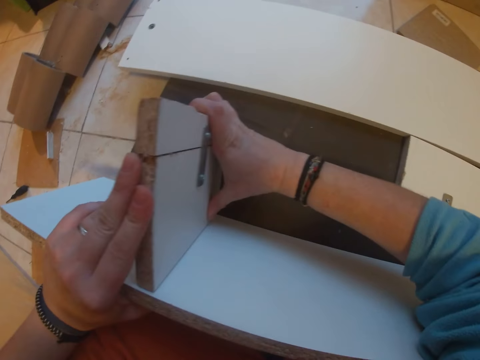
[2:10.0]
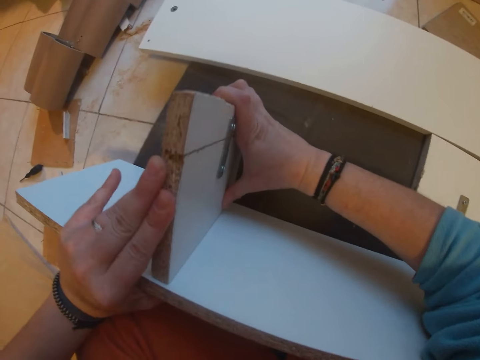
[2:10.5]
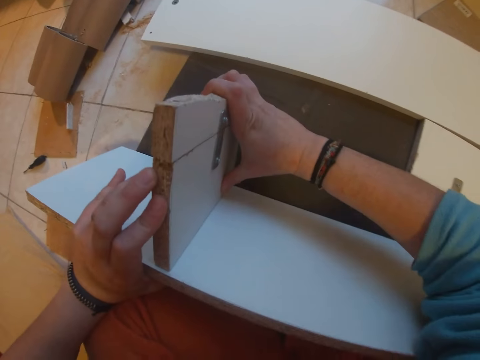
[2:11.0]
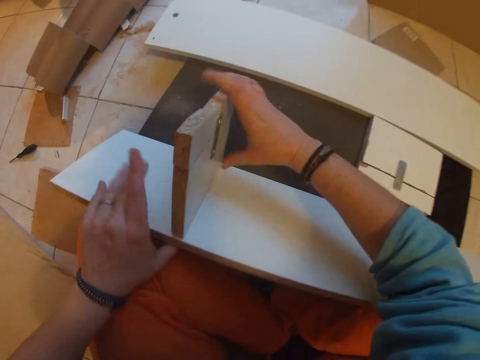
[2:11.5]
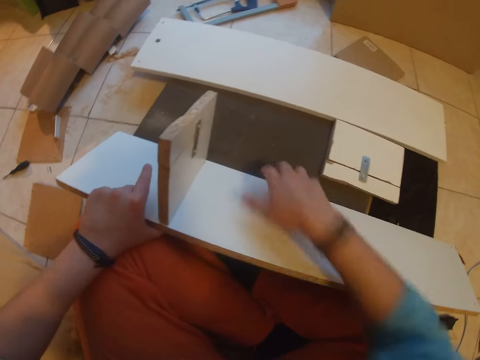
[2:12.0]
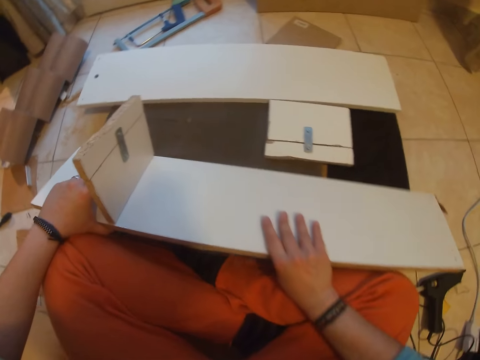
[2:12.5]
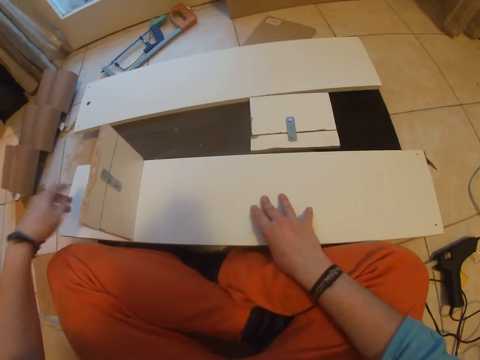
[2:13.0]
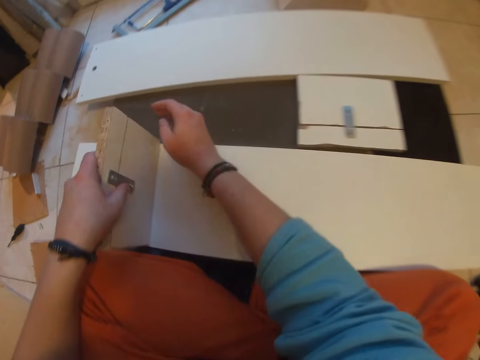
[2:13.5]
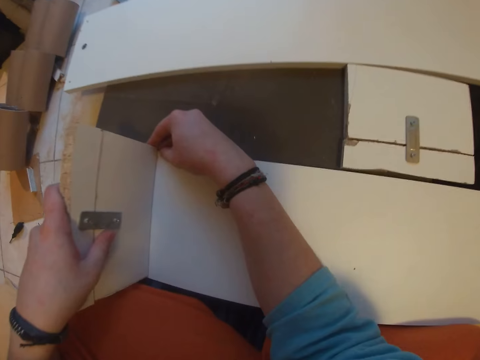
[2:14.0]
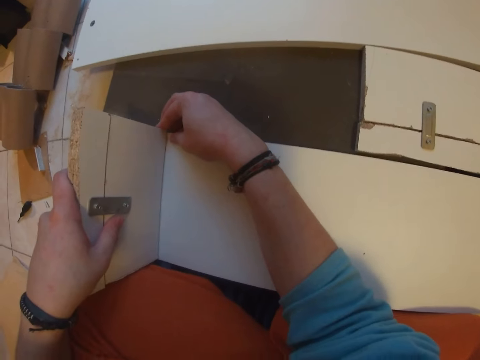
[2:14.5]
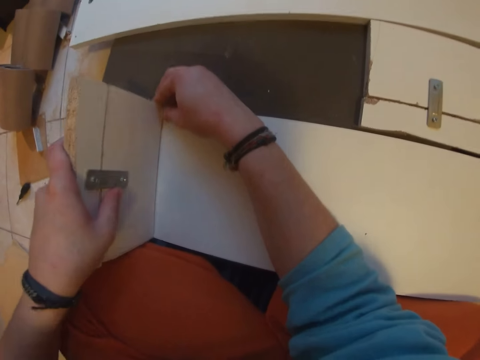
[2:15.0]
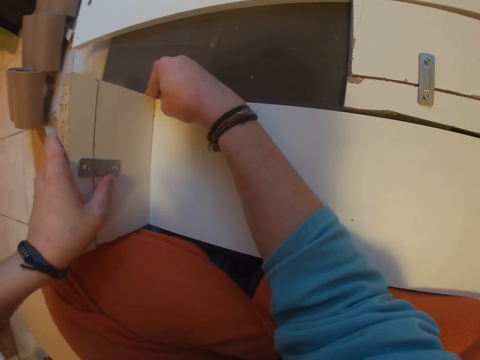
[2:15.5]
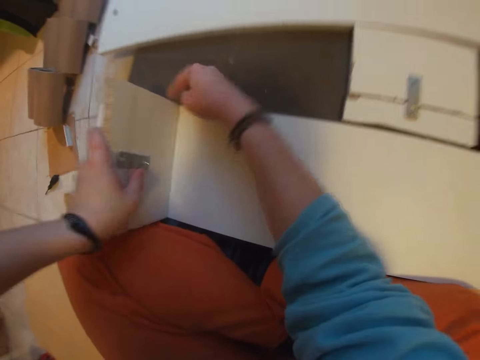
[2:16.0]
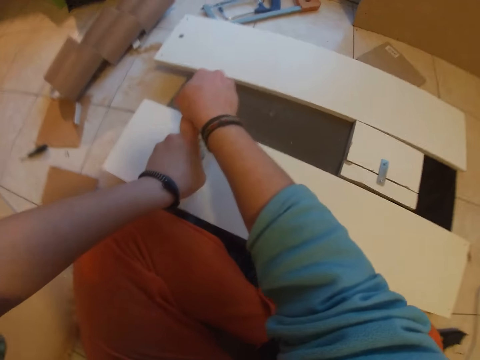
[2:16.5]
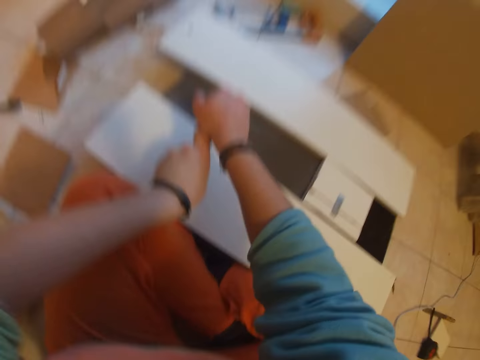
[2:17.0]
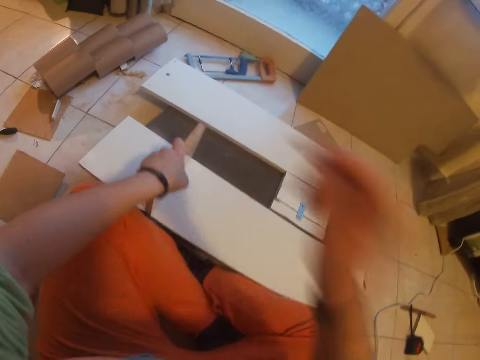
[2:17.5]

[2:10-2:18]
The camera wearer holds on to the piece of cardboard. They place the wood on top of the stack of wood on the floor with both hands. They adjust the attached wood with both hands. They press on the piece of cardboard.

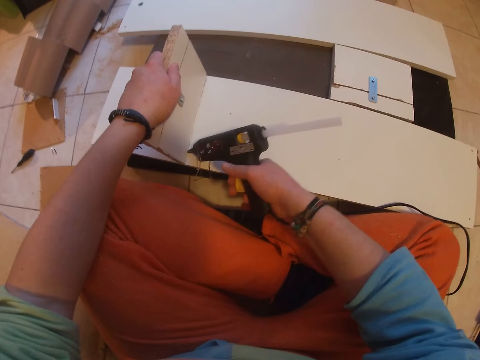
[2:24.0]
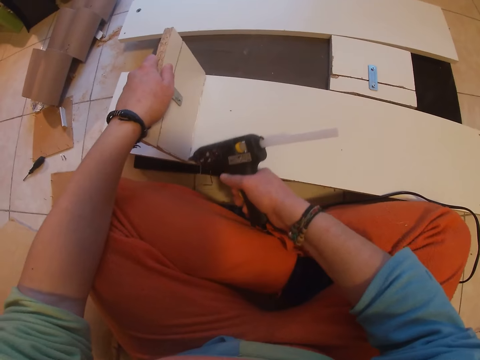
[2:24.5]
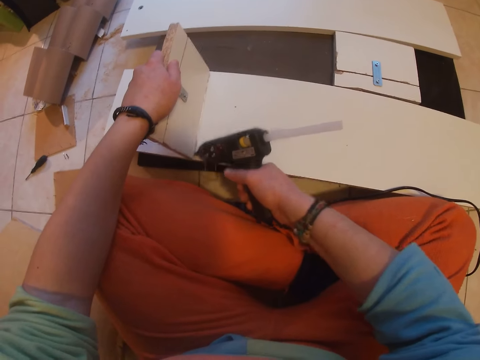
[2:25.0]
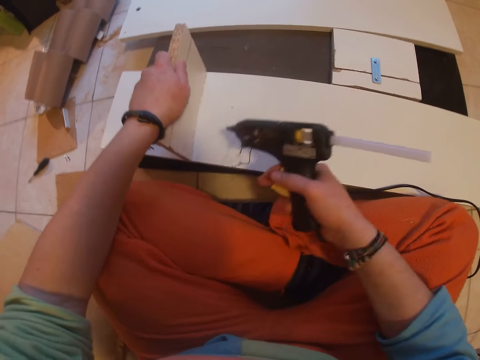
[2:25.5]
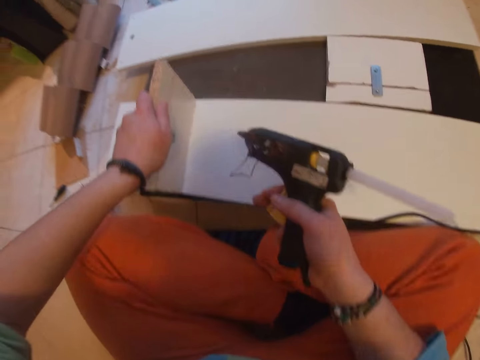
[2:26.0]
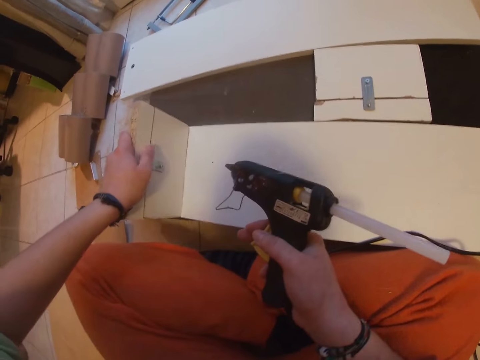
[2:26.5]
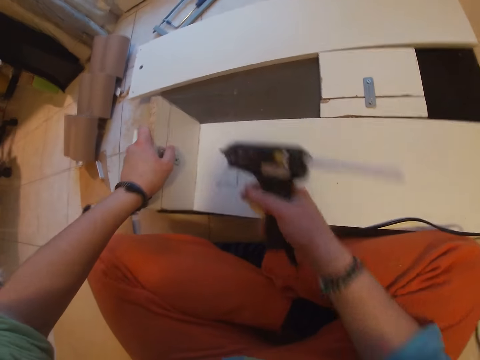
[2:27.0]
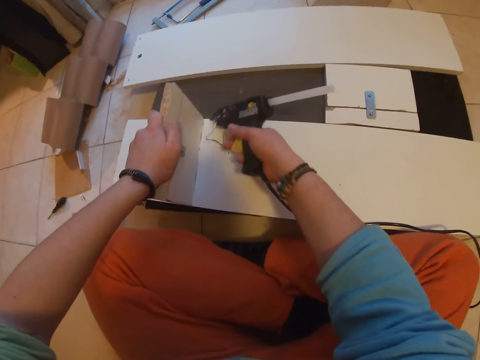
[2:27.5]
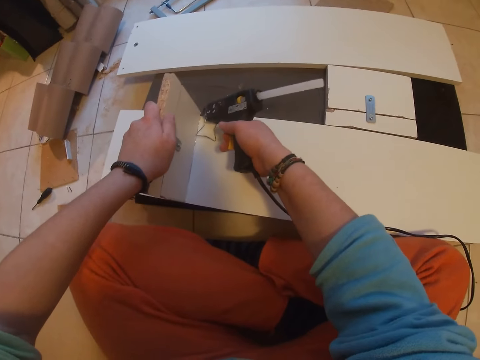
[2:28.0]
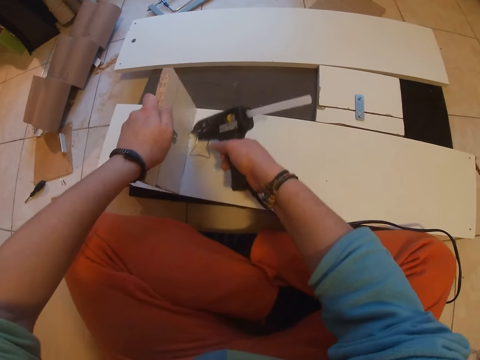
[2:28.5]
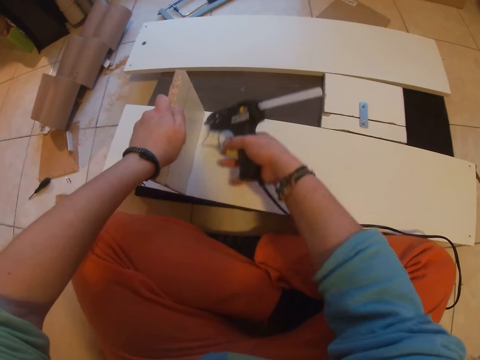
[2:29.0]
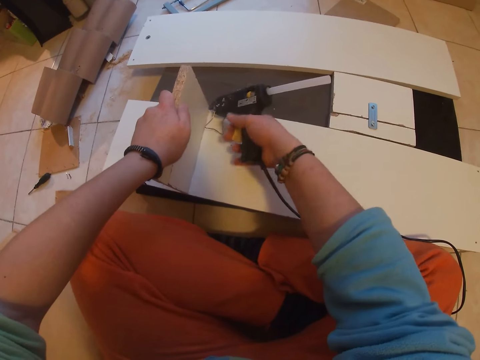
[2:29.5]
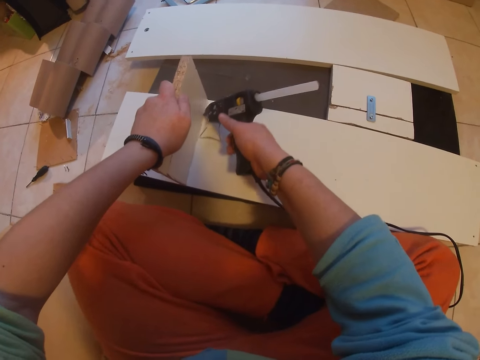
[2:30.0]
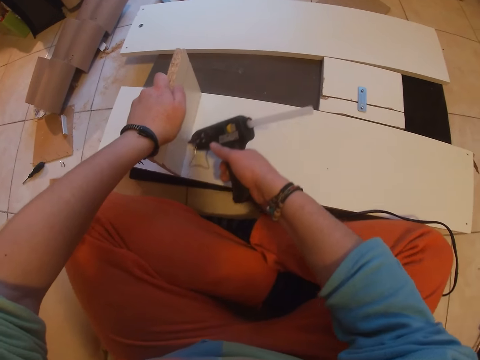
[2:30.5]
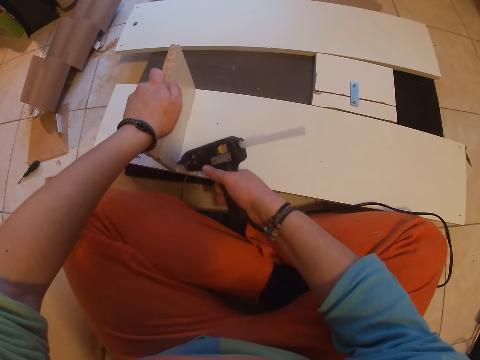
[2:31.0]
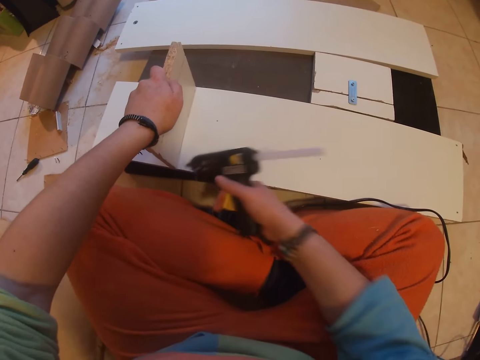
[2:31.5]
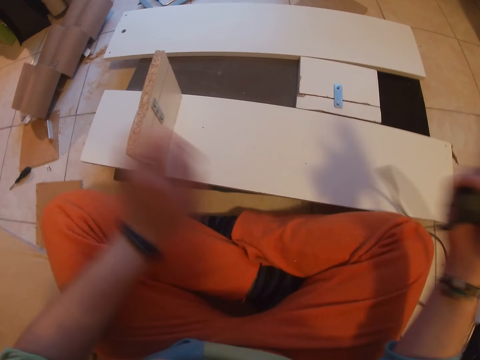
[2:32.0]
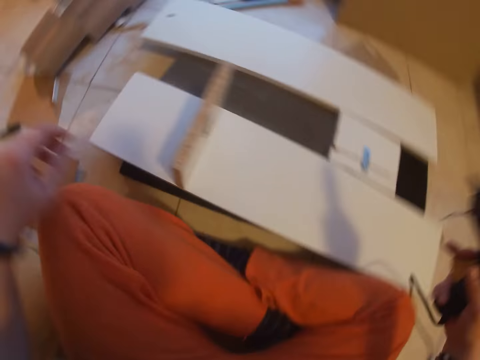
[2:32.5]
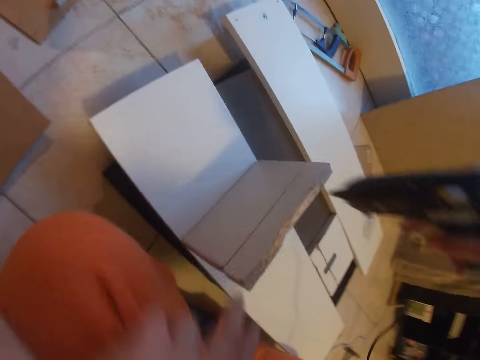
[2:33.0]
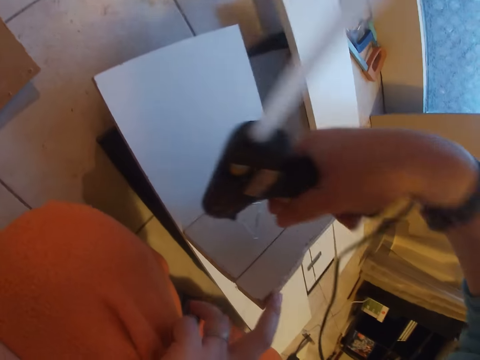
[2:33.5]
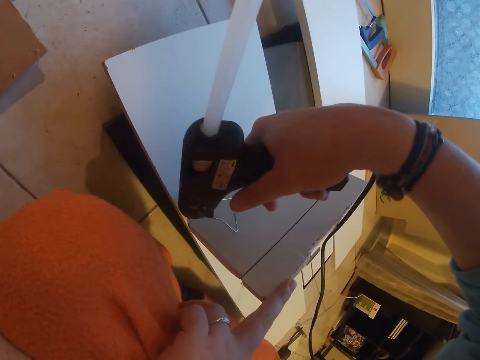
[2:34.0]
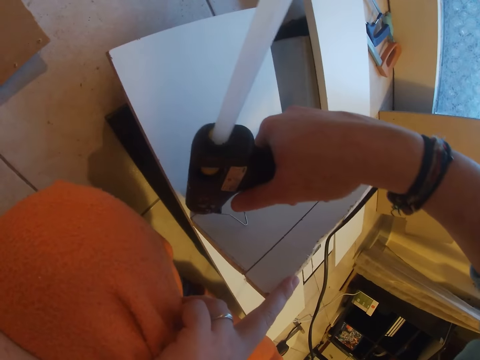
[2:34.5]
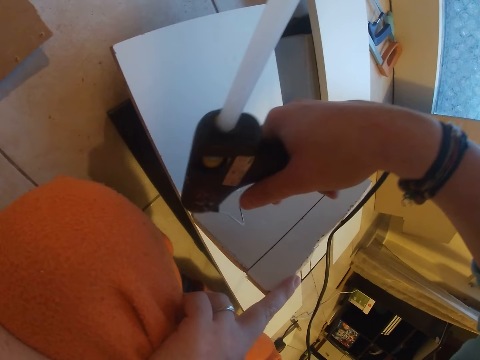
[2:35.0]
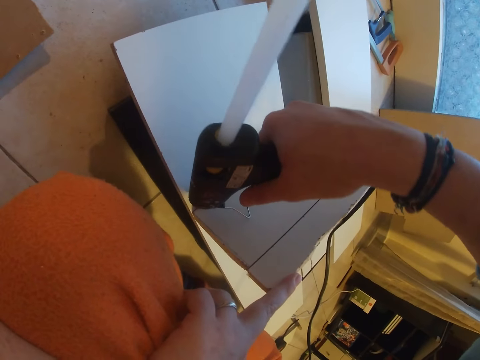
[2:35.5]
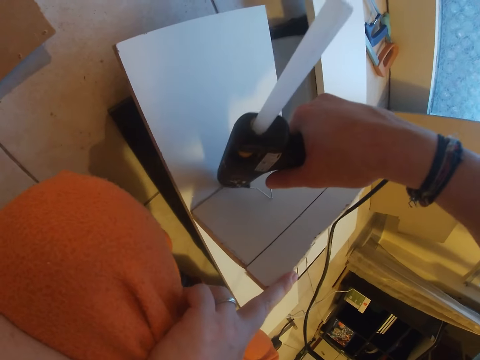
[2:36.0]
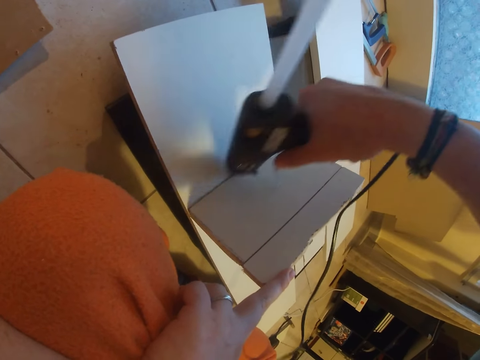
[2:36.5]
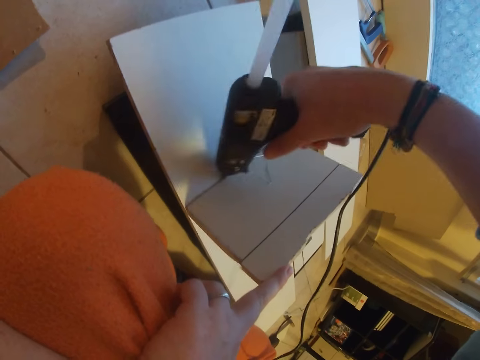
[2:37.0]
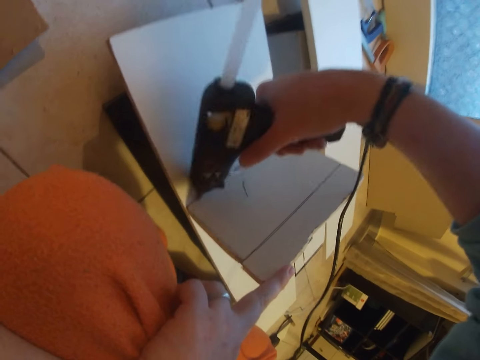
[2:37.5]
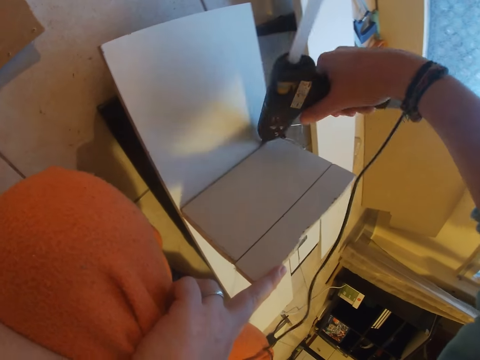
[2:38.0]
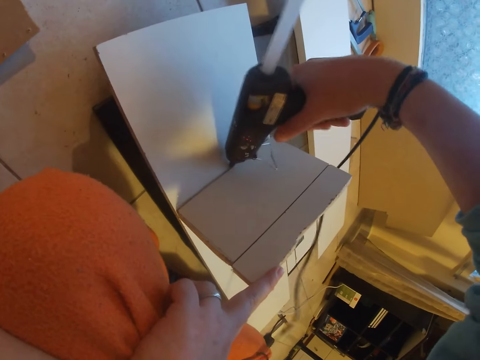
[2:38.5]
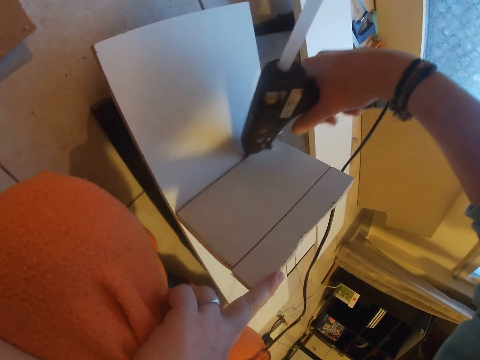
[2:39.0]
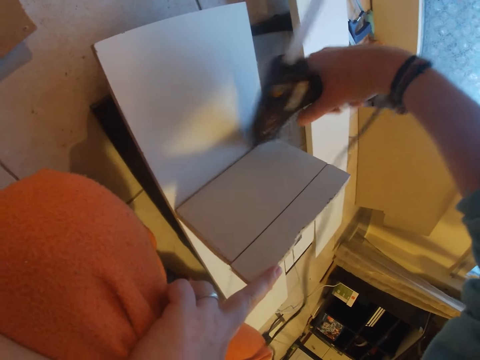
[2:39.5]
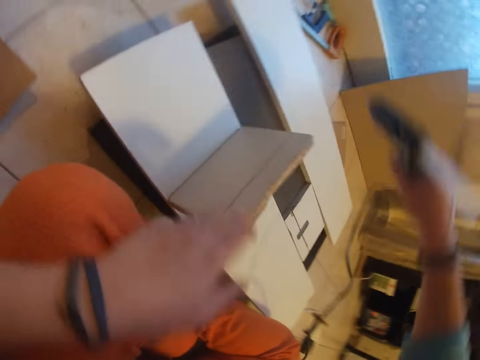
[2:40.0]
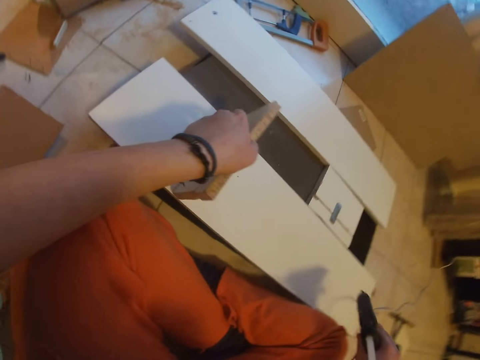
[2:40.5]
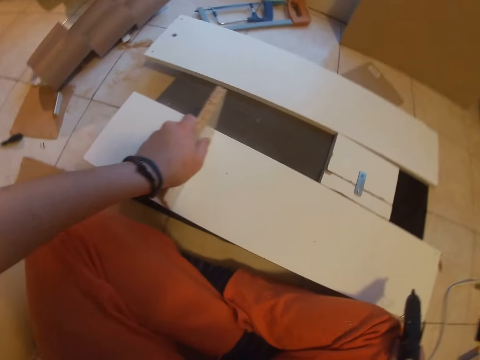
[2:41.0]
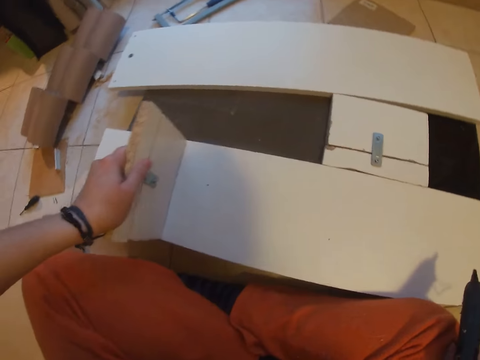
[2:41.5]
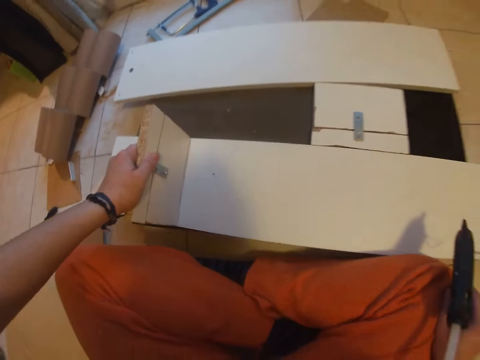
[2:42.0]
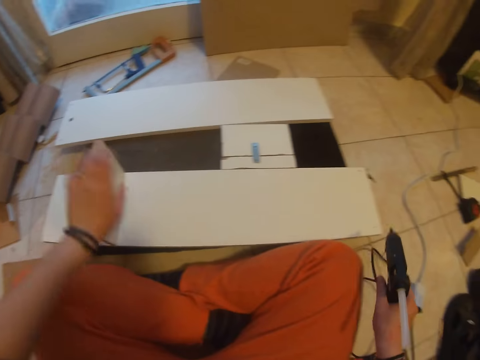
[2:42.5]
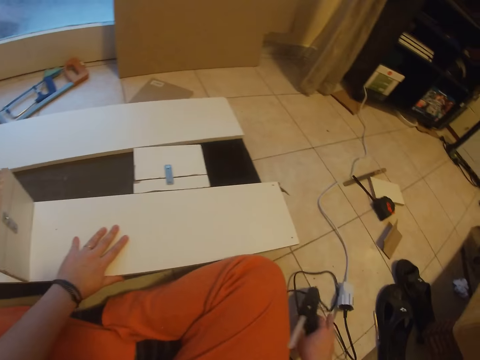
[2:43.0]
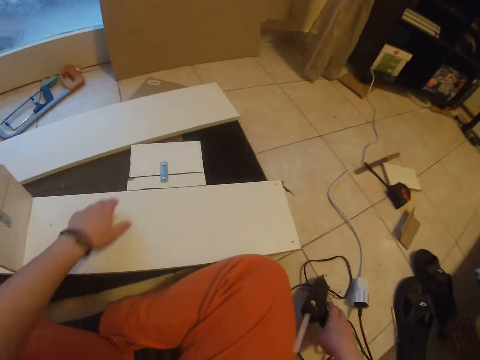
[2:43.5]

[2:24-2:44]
The camera wearer presses the attached wood against the wood on top of the stack of wood on the floor with her left hand. She puts glue on the wood on top of the stack of wood on the floor with the glue gun in her right hand. She does so again. She presses the attached wood against the wood on top of the stack of wood on the floor with her left hand. She places the glue gun on the floor with her right hand.
